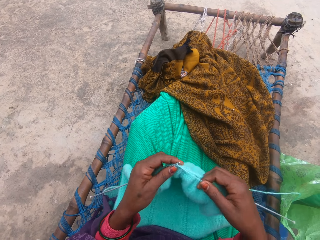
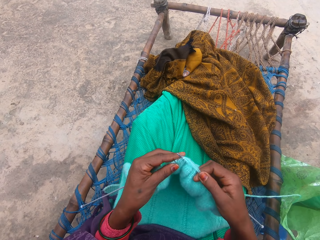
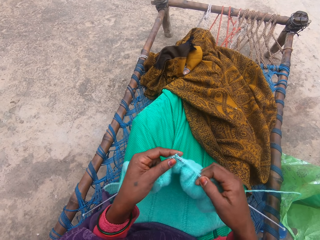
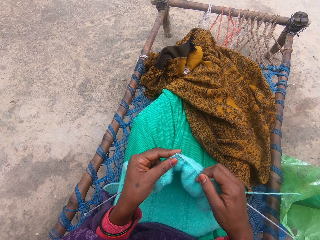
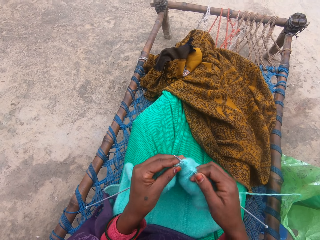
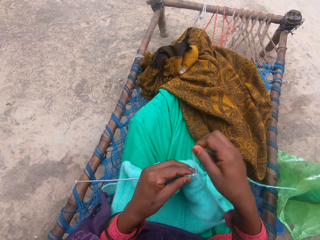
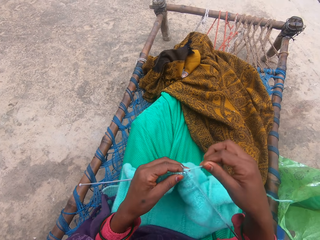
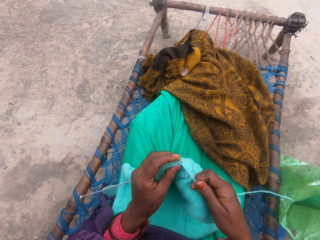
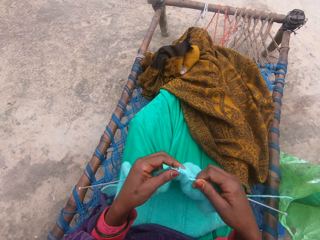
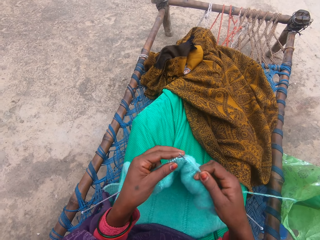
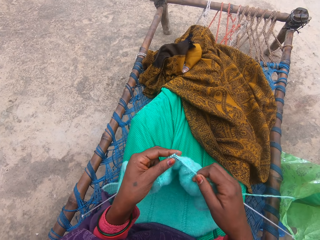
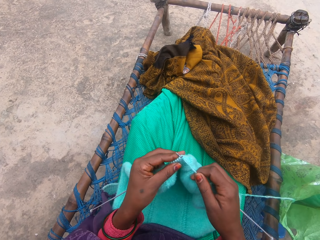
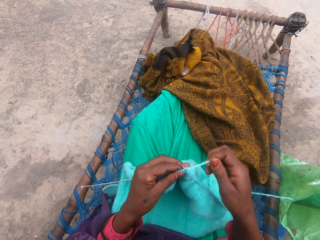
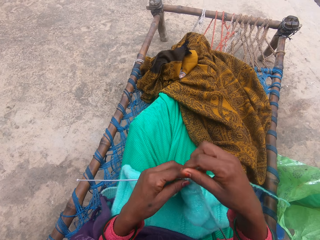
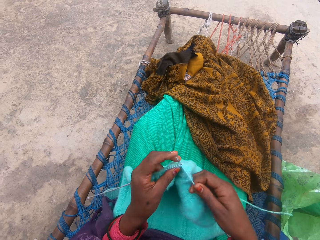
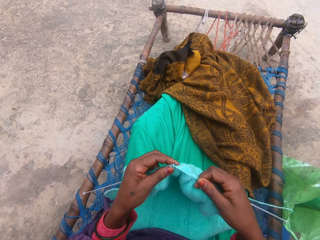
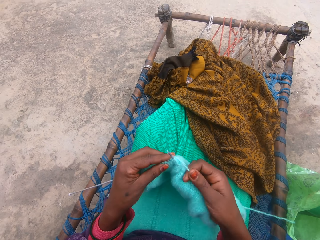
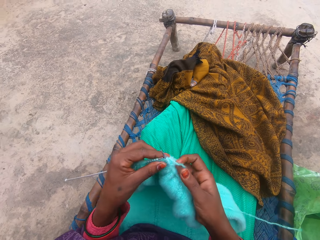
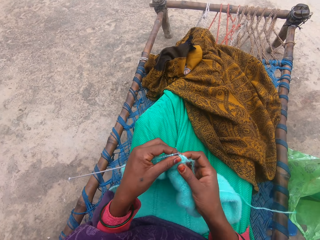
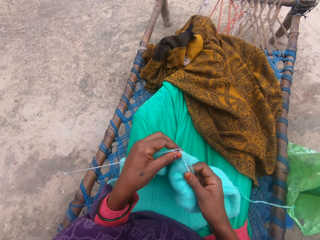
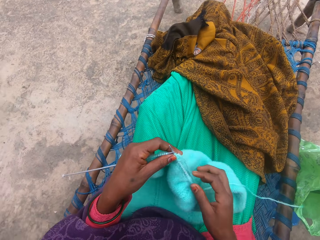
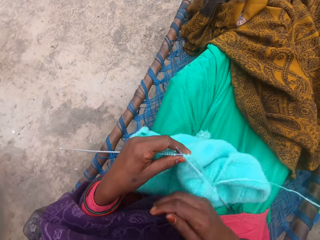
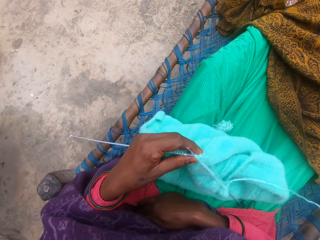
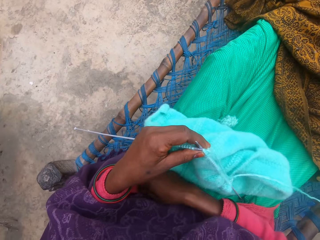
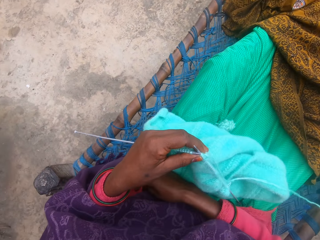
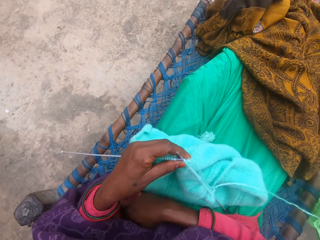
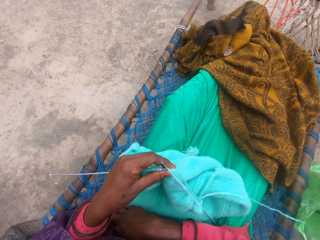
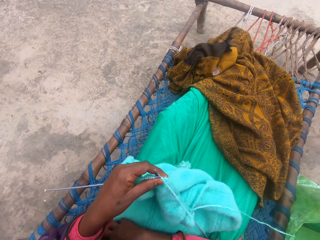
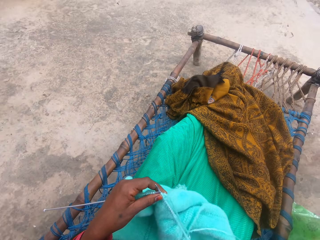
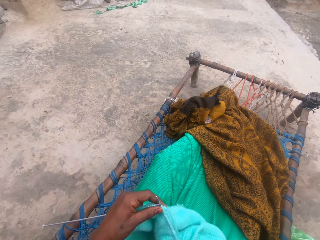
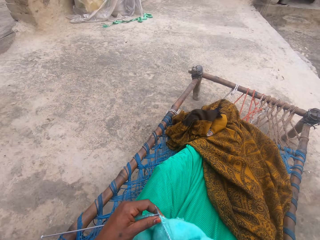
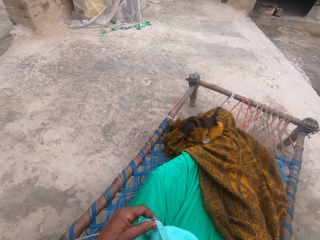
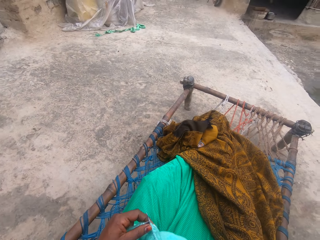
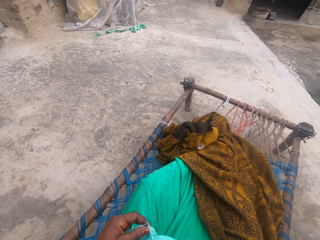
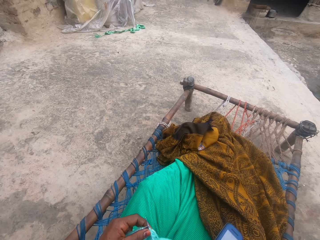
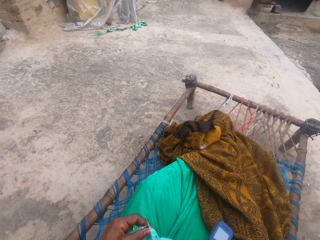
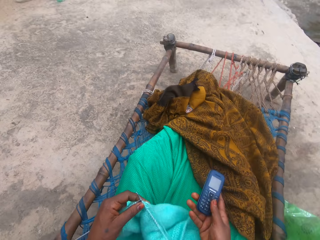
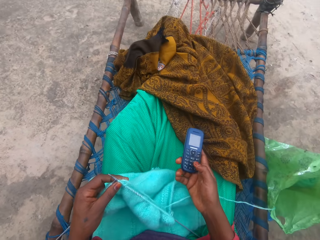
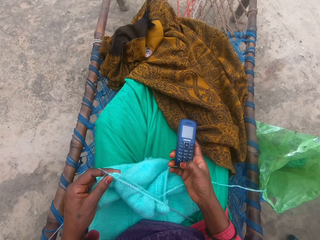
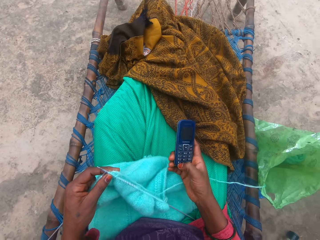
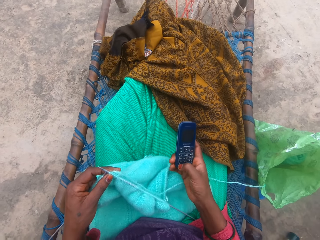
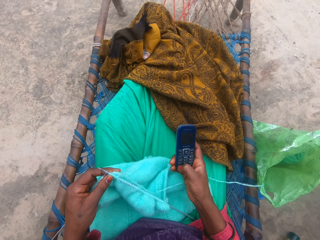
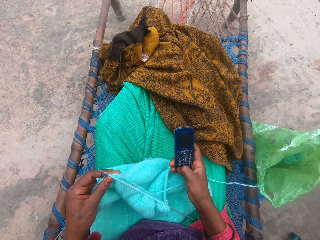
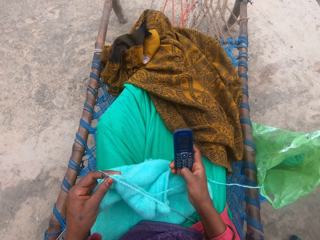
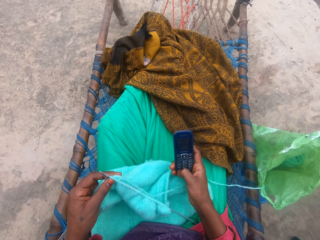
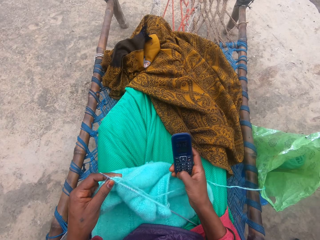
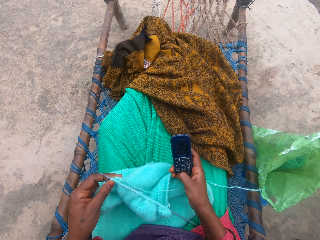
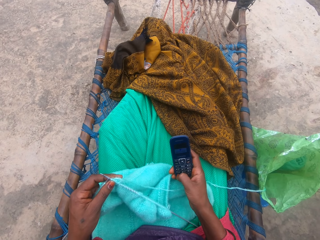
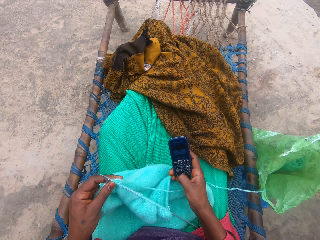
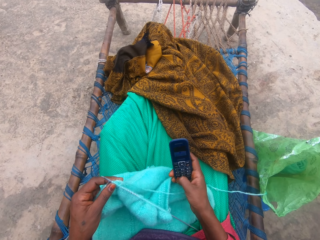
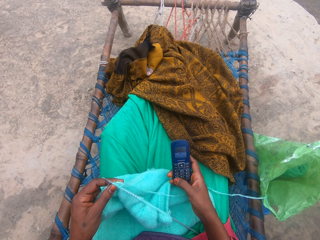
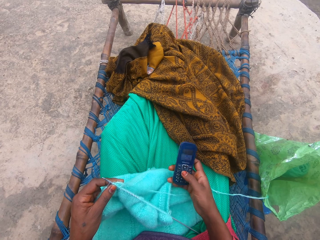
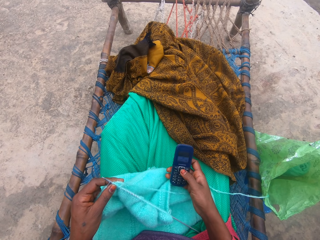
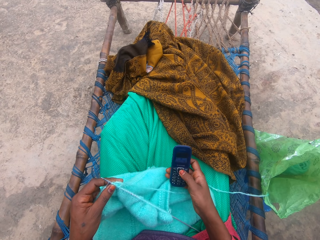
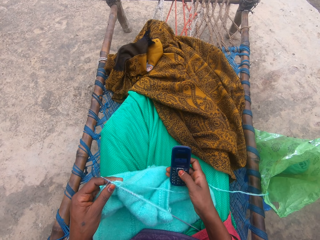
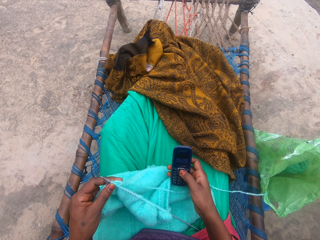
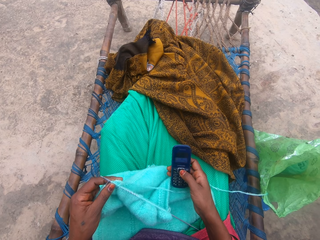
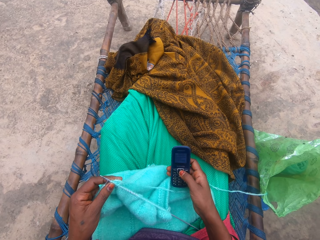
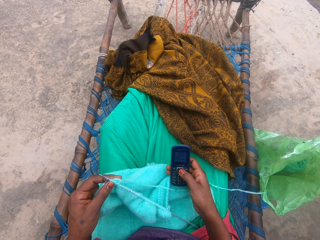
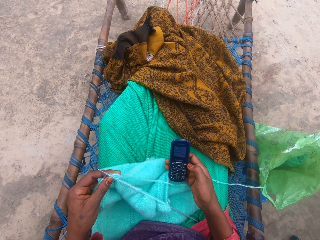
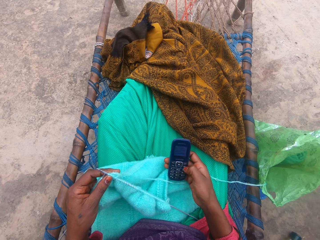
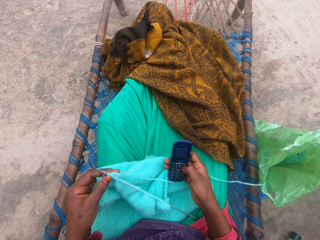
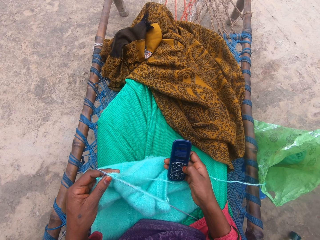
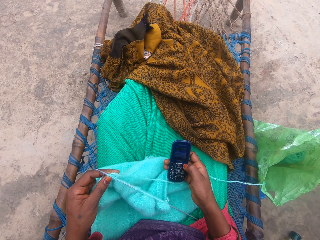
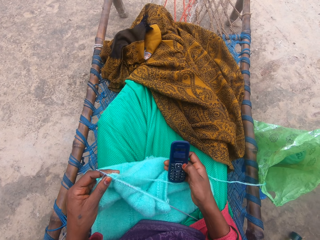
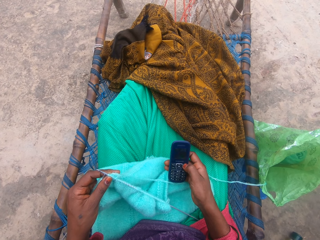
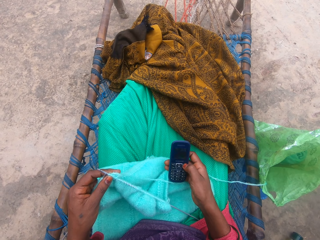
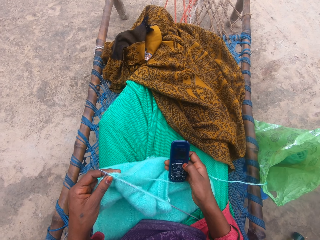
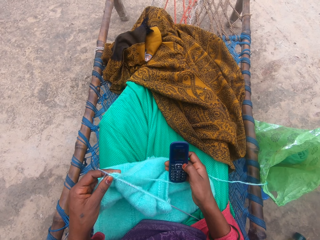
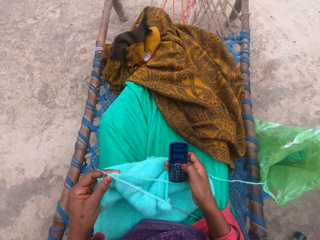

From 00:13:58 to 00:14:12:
The camera wearer holds the thread. She takes out a phone with her right hand from her cardigan left pocket. She operates the phone with her right hand. She holds the phone. She presses the button of the phone.

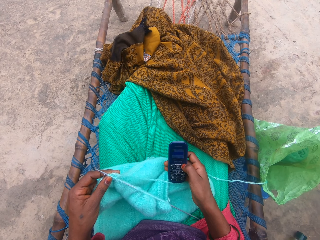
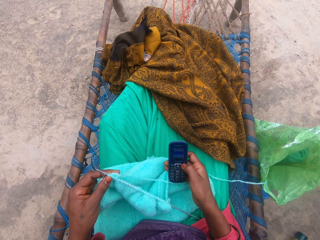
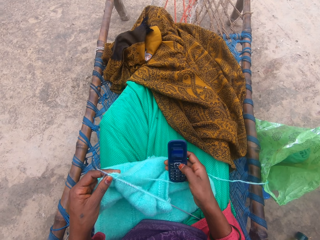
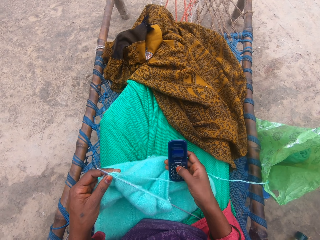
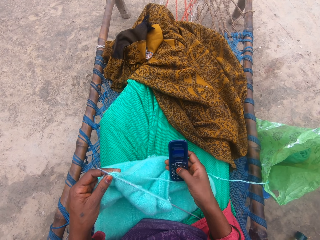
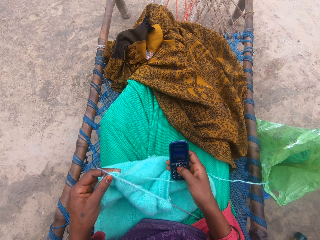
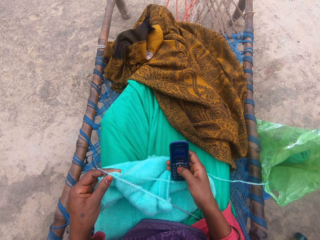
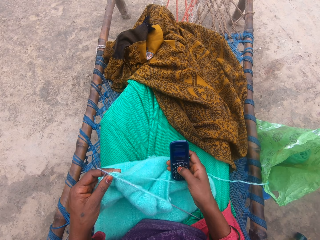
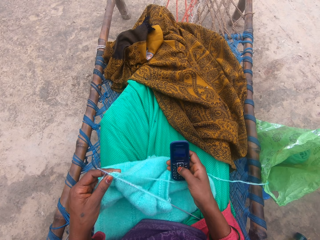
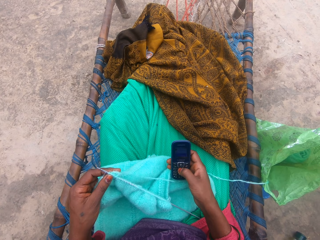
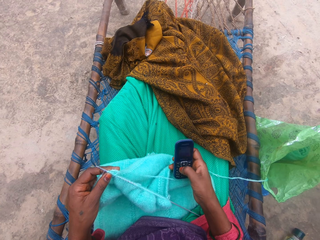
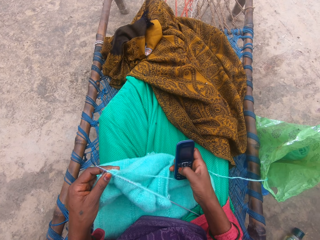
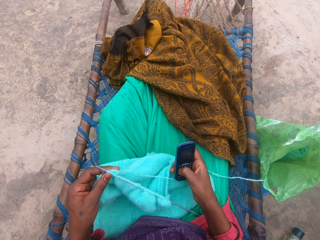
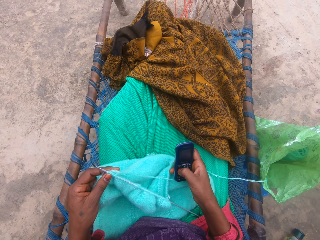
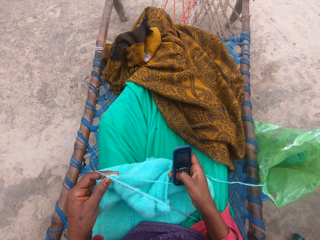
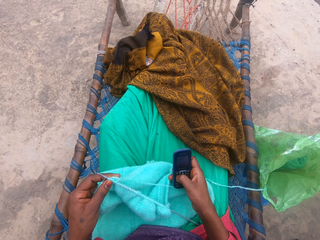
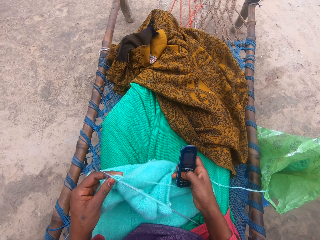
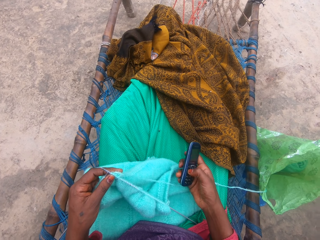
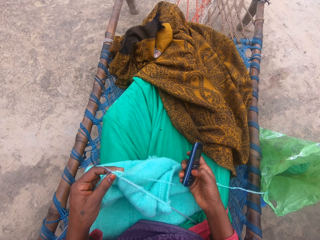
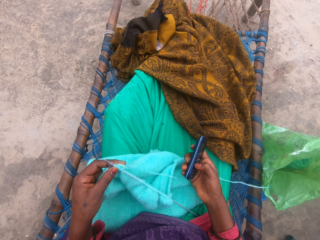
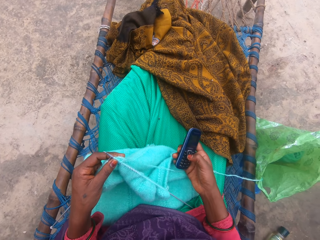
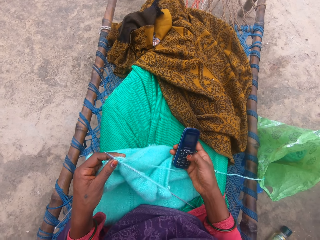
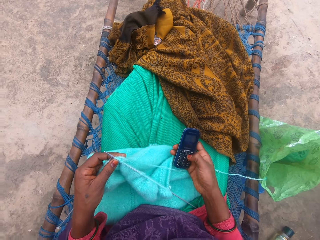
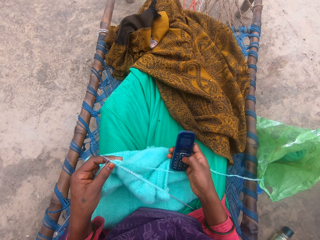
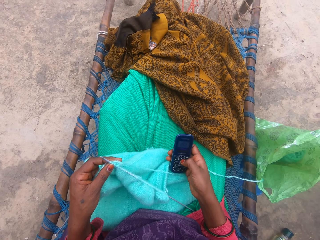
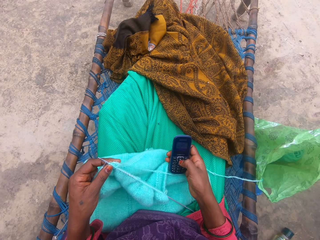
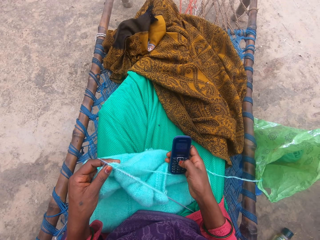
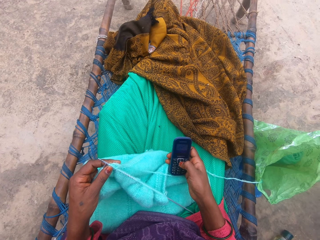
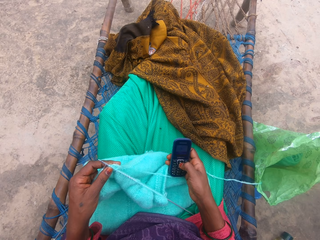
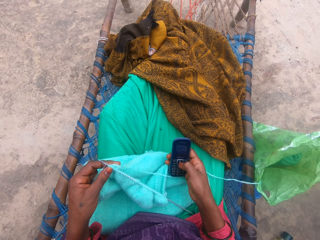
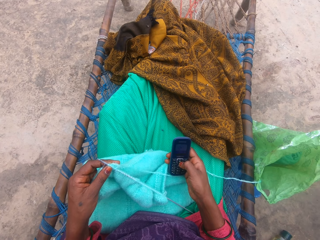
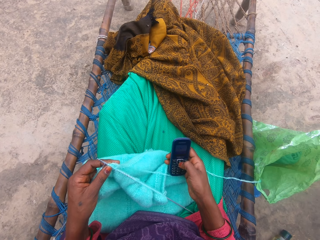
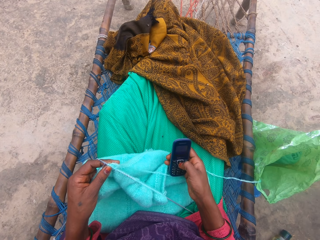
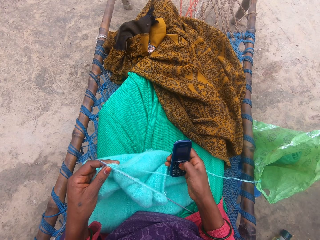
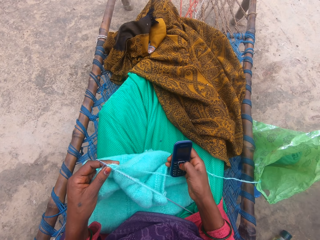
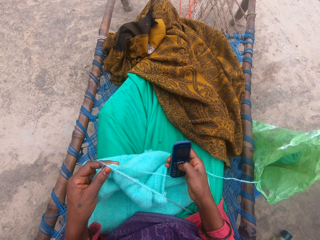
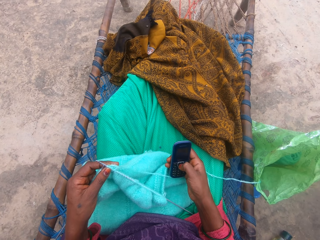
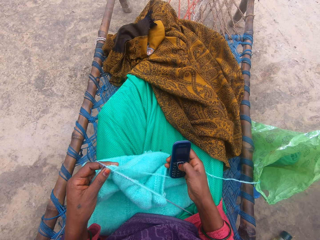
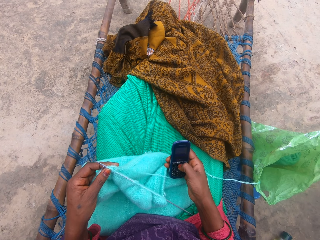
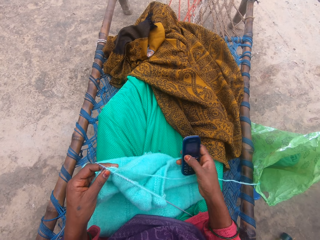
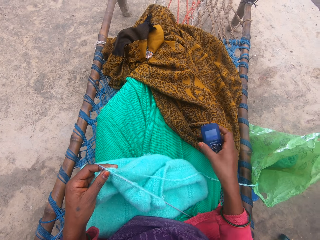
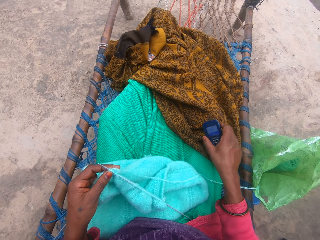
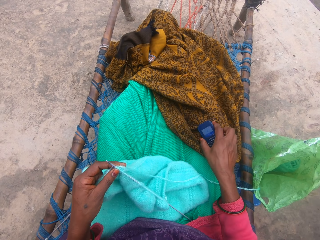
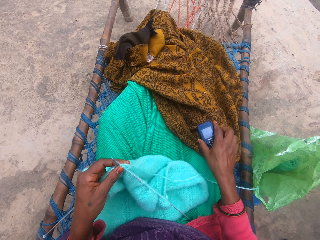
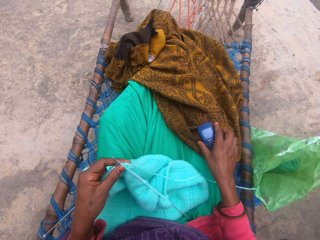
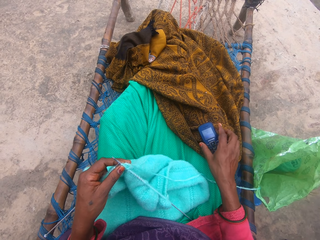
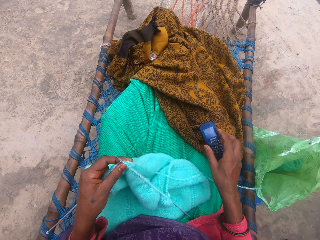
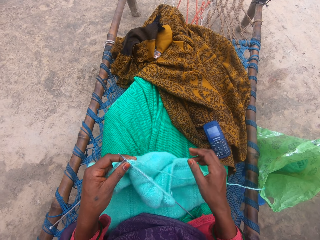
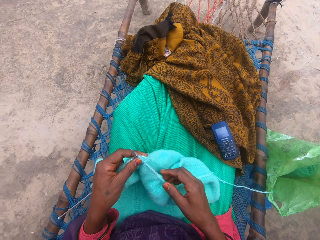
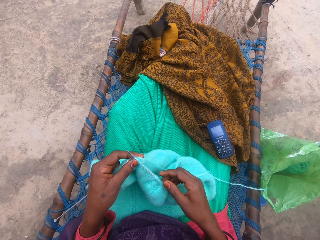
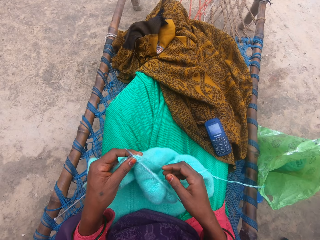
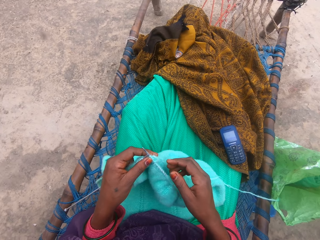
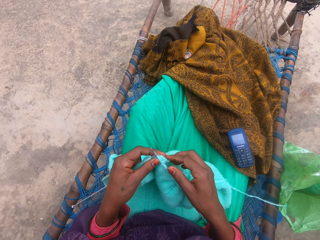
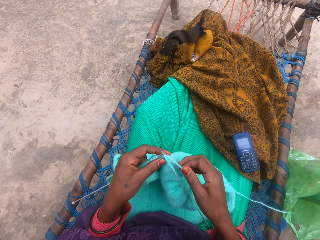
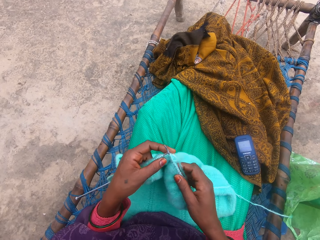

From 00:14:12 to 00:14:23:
The camera wearer operates the phone. She drops the phone on her lap.
